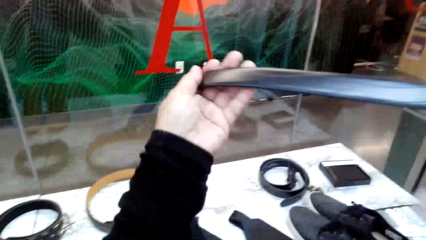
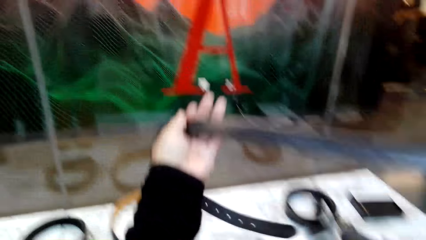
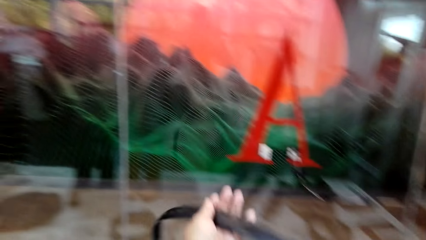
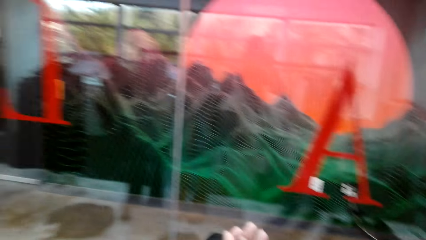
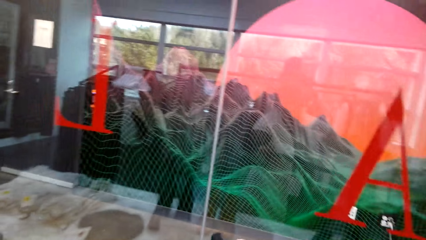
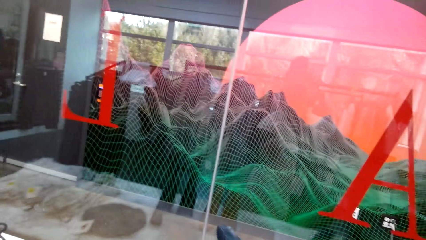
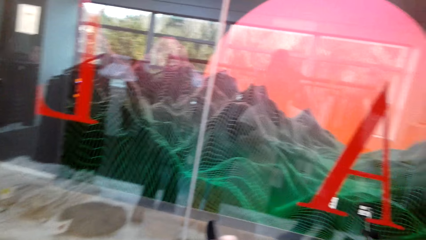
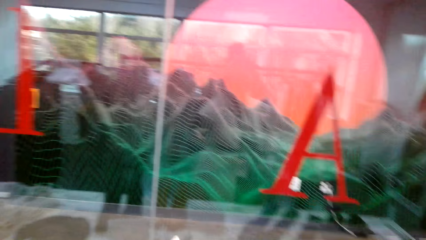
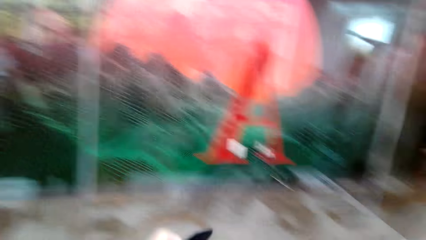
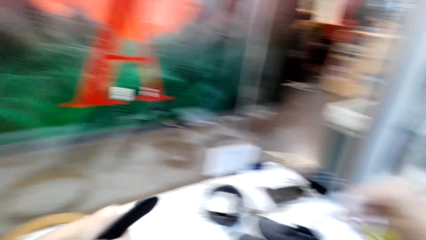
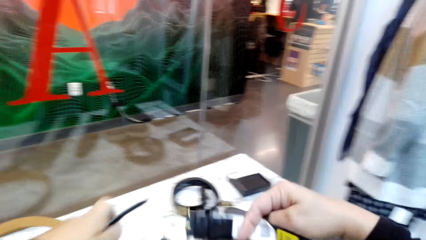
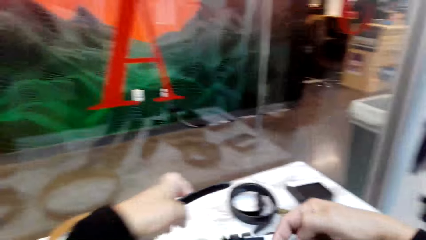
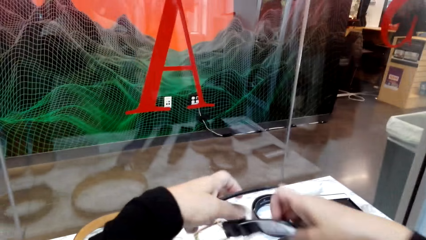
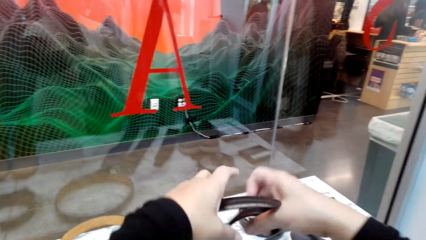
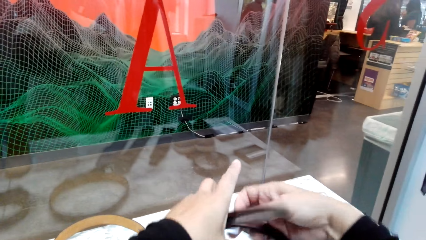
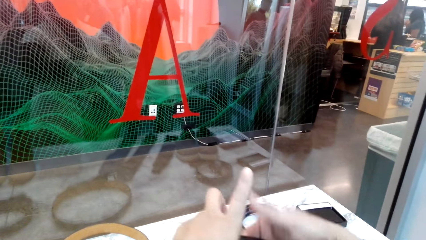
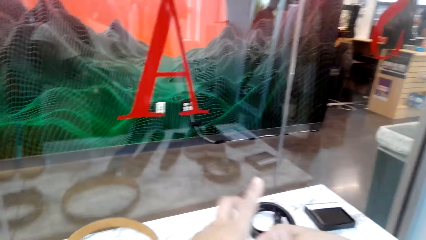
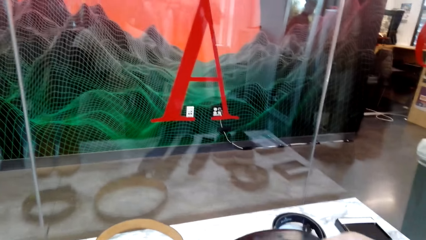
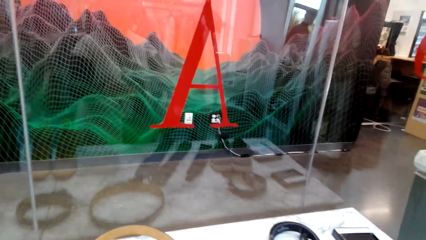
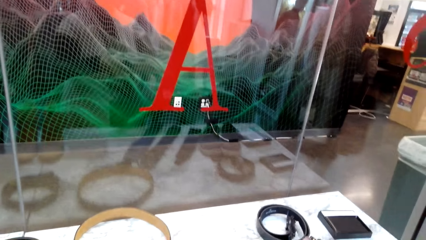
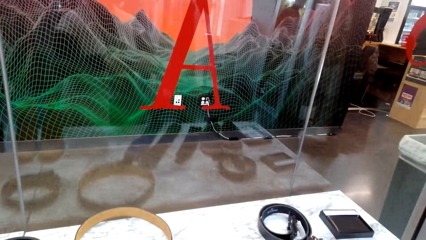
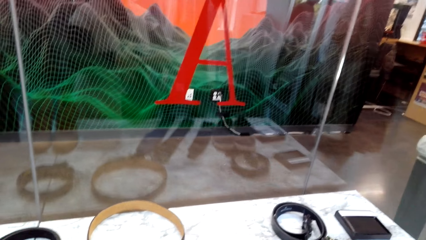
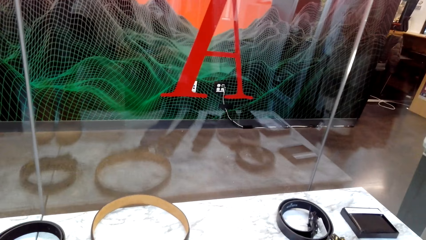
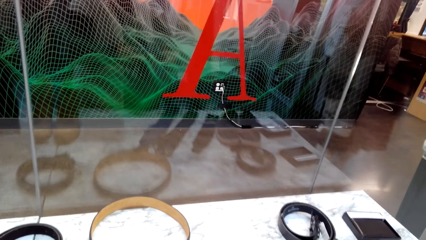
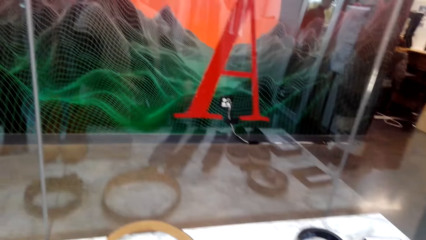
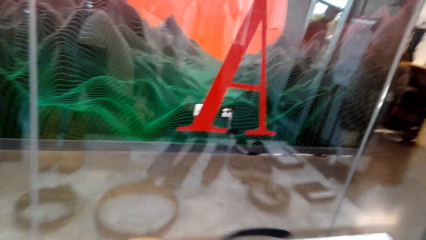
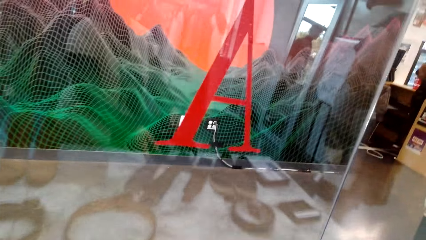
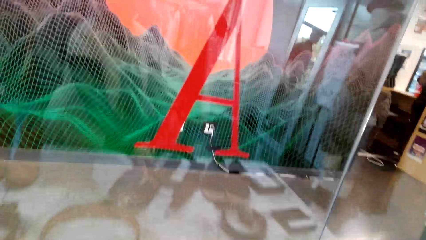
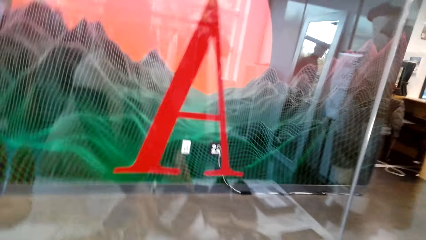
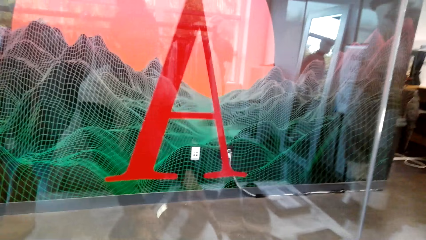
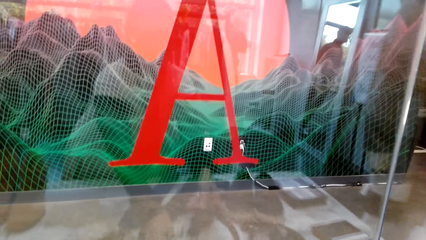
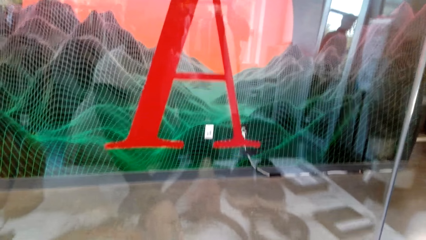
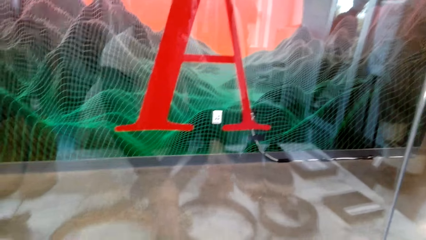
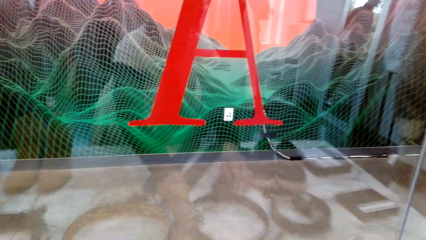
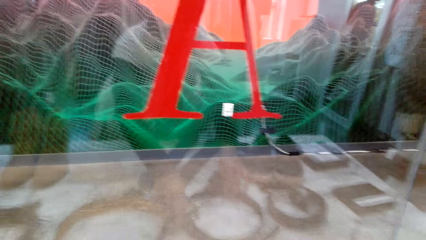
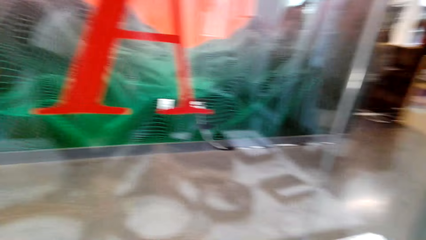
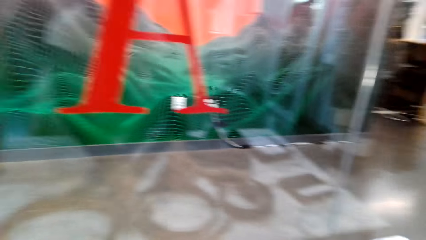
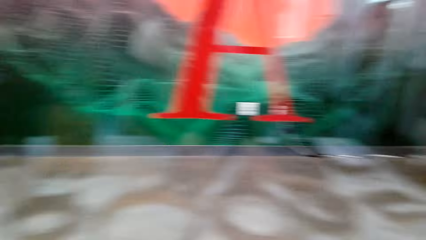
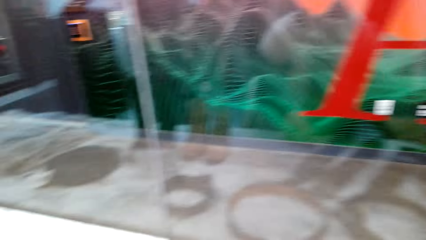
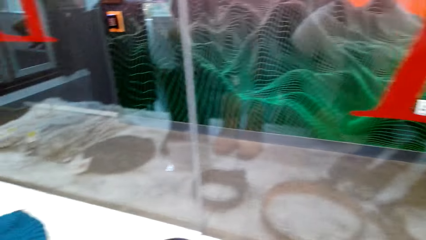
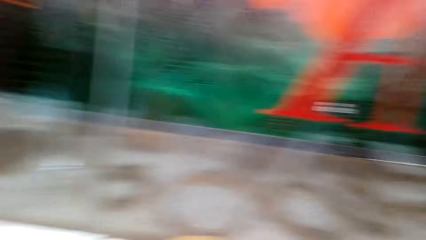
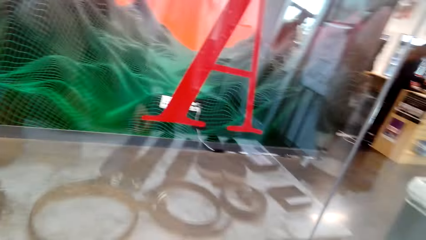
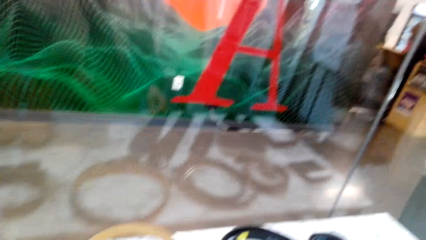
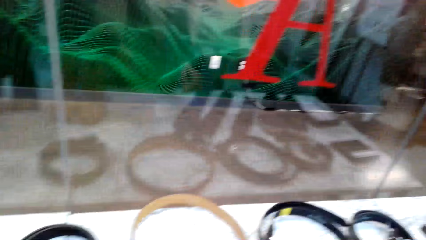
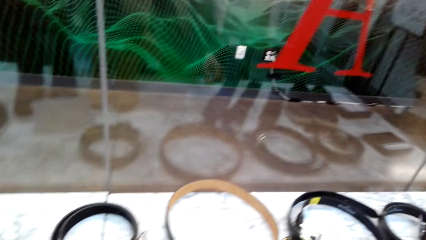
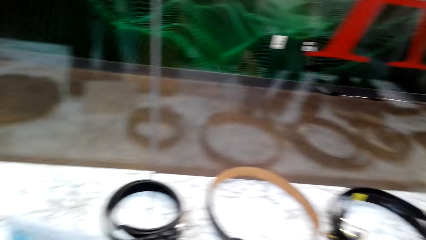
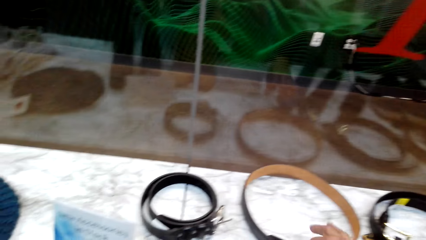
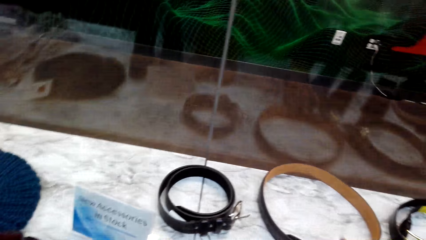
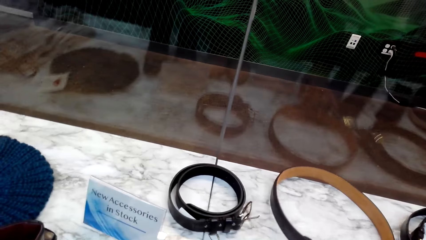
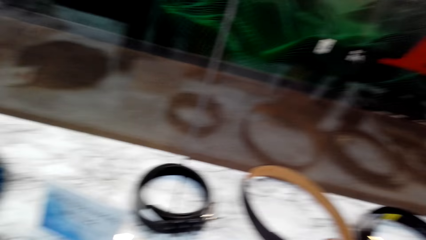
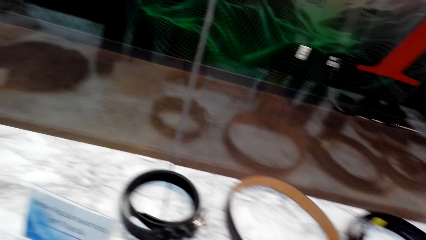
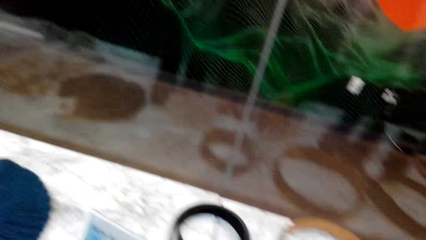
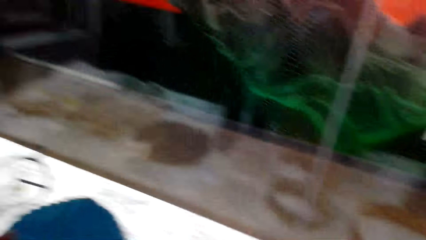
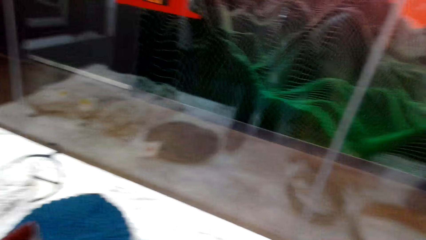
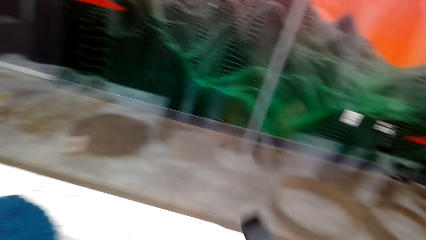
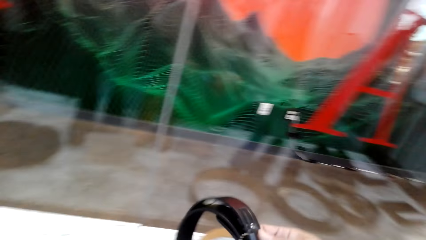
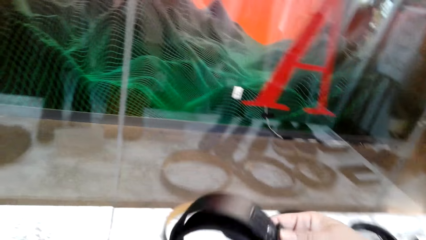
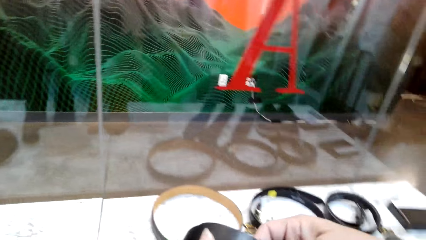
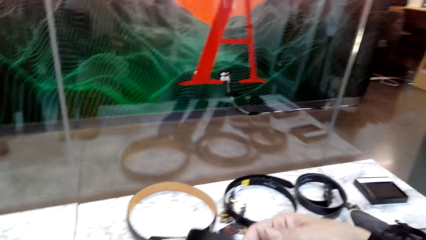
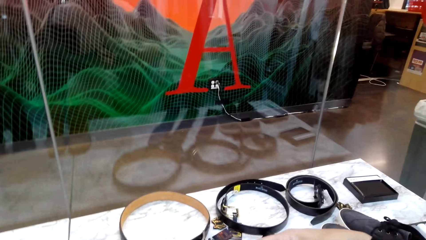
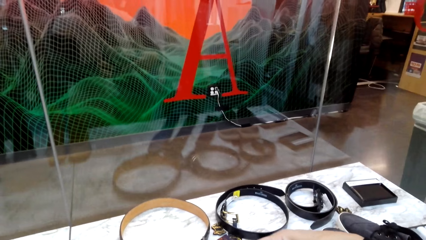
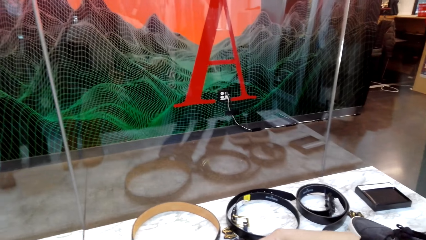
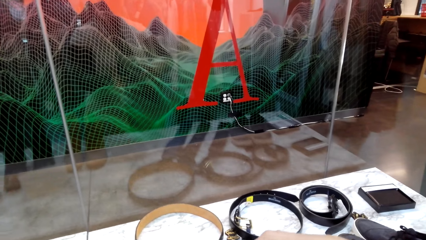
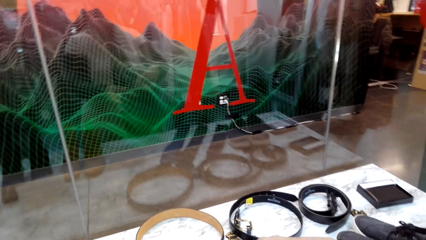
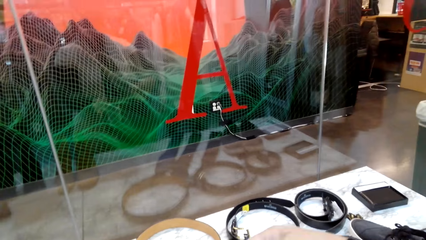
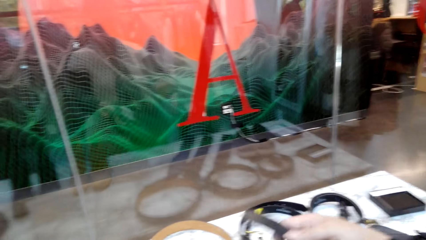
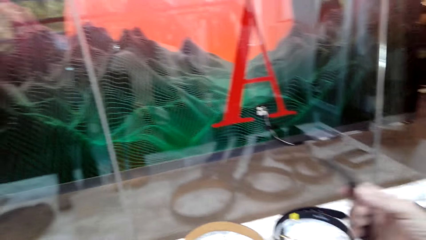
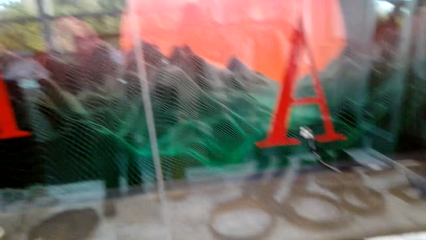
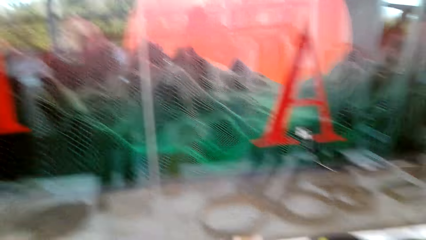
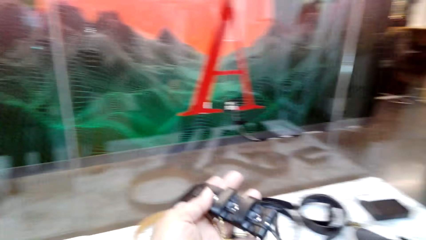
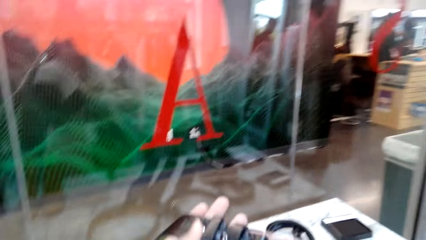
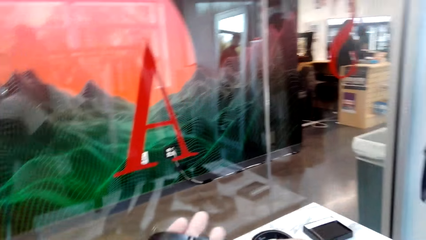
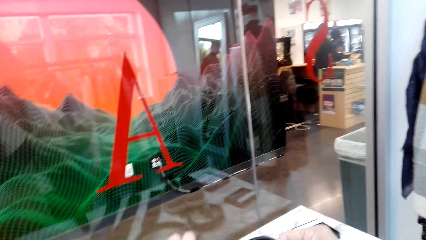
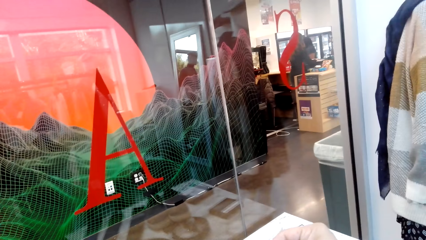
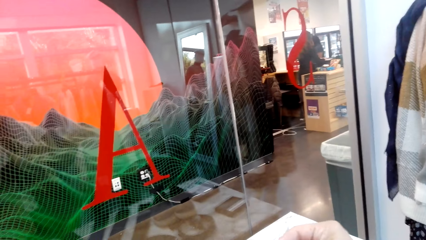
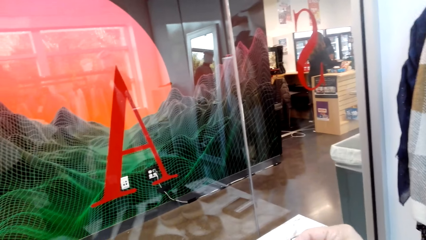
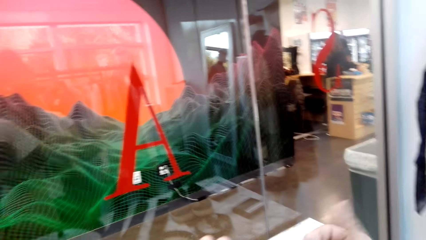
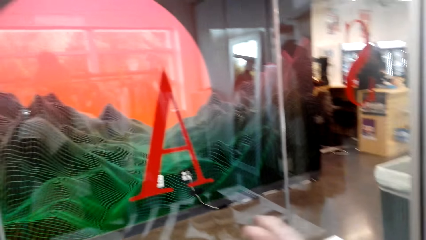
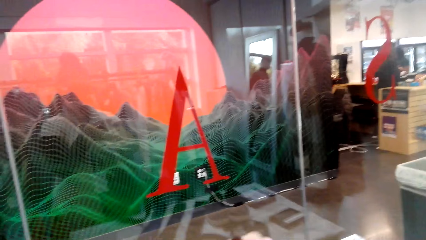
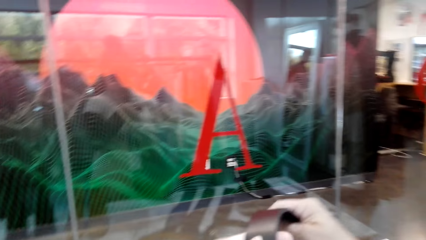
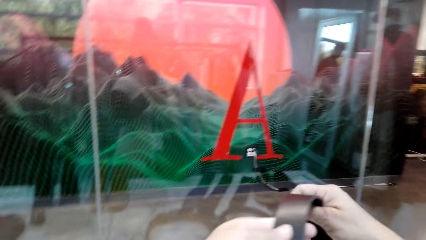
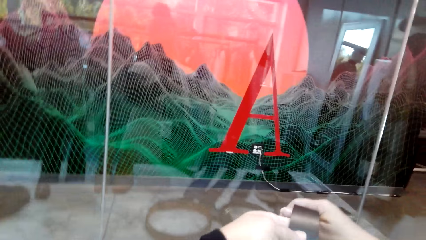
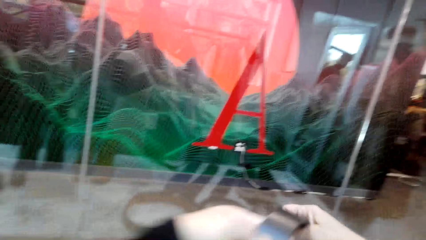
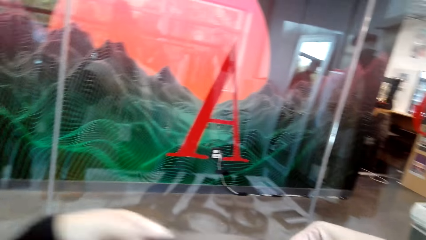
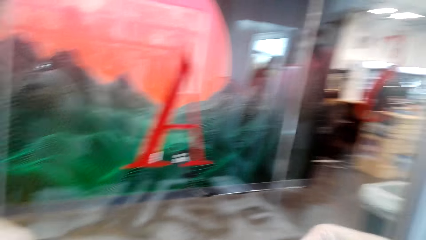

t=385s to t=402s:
The camera wearer stretches the belt. They place the belt on the table. They pick up a belt. They look at the belt.
